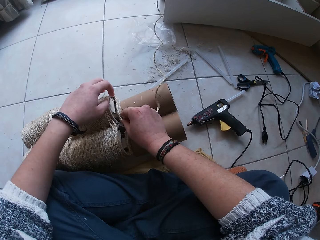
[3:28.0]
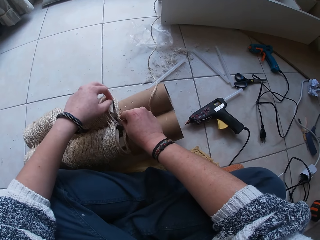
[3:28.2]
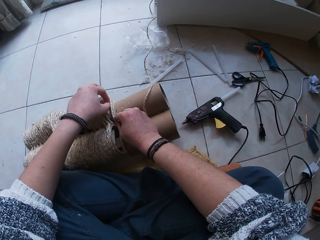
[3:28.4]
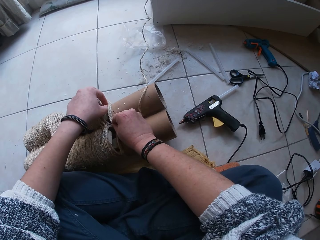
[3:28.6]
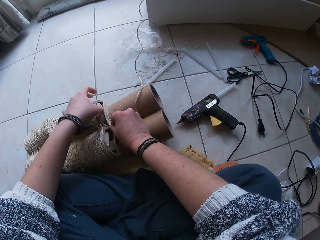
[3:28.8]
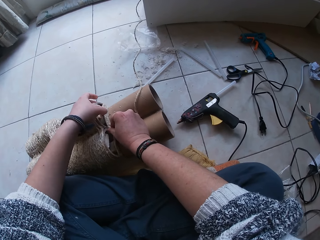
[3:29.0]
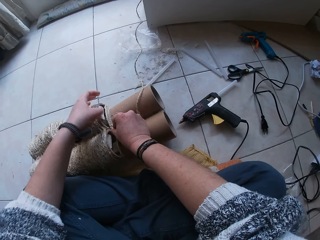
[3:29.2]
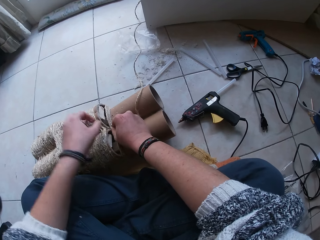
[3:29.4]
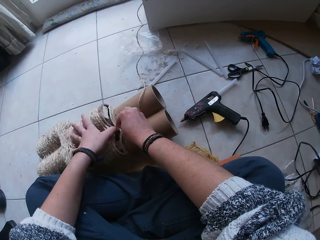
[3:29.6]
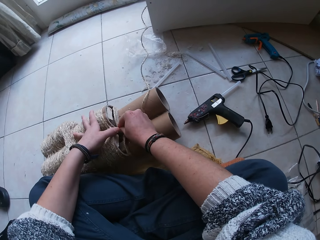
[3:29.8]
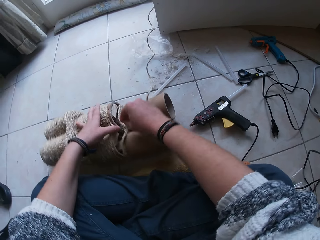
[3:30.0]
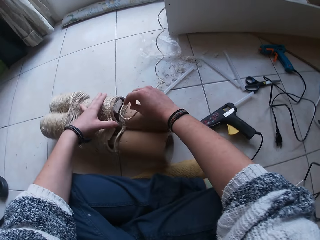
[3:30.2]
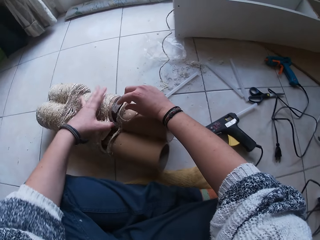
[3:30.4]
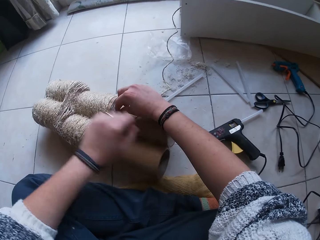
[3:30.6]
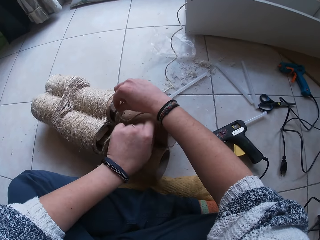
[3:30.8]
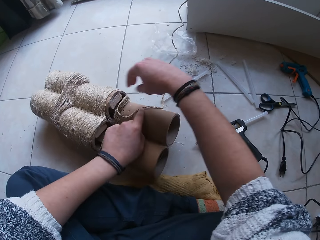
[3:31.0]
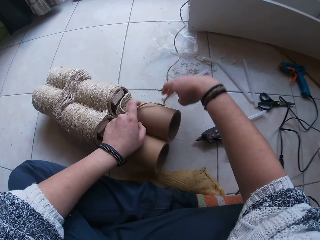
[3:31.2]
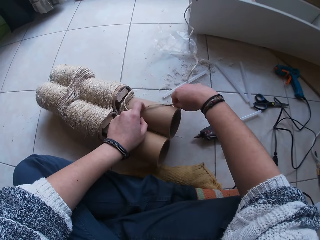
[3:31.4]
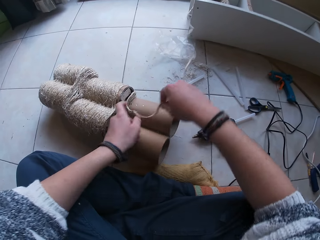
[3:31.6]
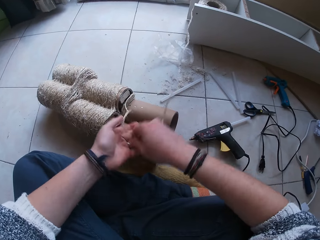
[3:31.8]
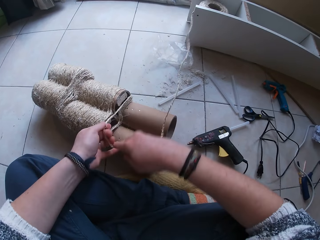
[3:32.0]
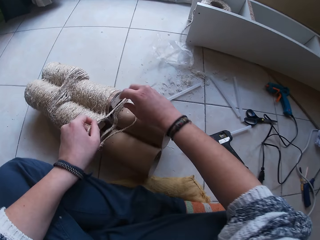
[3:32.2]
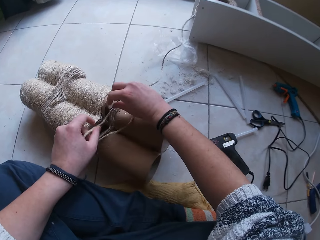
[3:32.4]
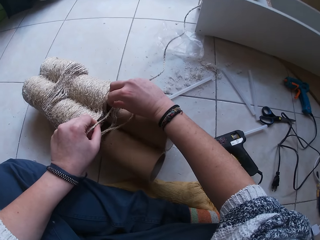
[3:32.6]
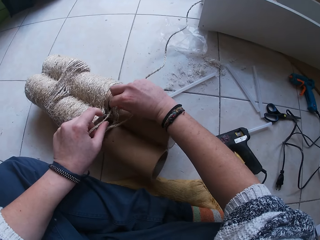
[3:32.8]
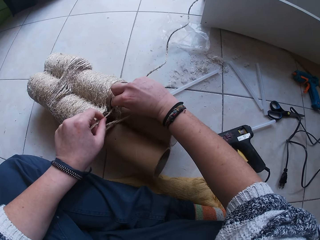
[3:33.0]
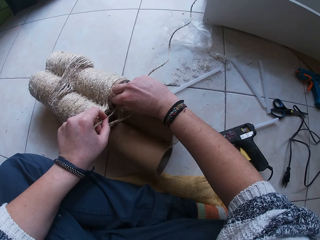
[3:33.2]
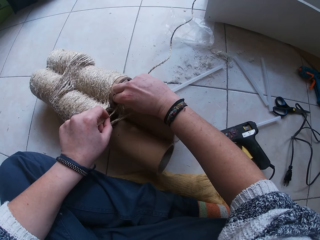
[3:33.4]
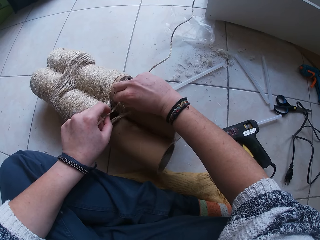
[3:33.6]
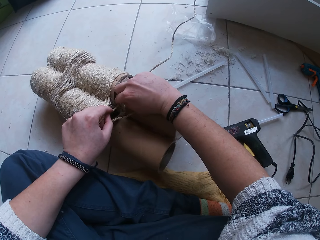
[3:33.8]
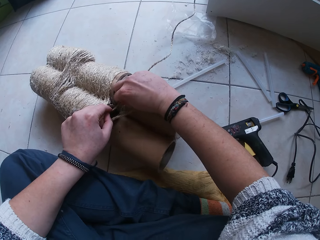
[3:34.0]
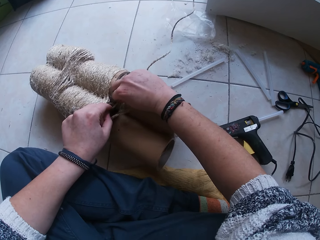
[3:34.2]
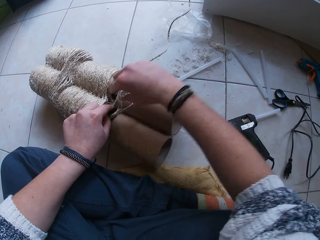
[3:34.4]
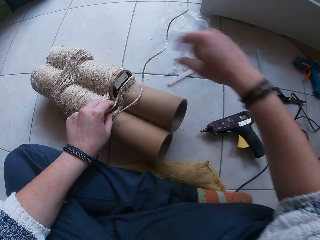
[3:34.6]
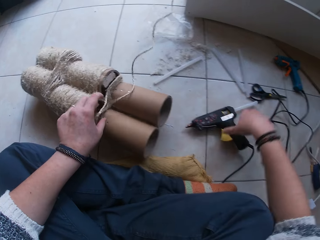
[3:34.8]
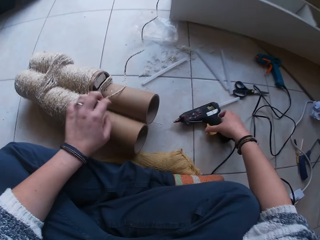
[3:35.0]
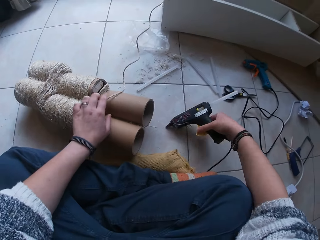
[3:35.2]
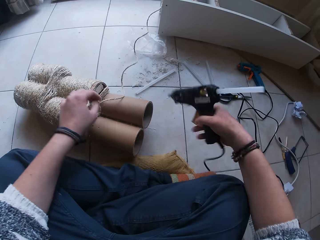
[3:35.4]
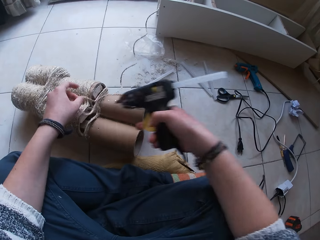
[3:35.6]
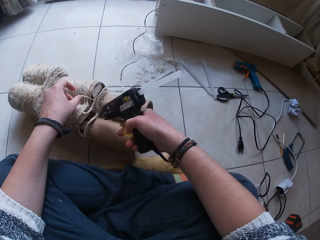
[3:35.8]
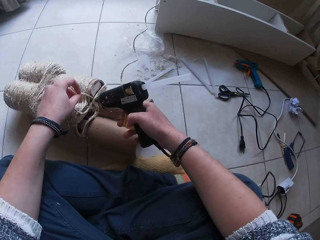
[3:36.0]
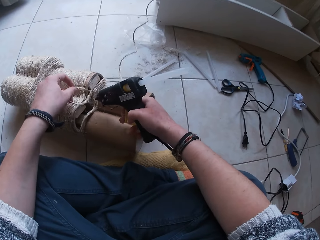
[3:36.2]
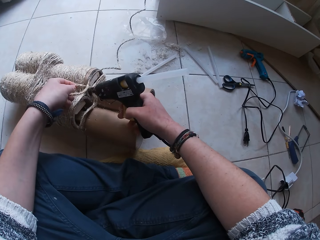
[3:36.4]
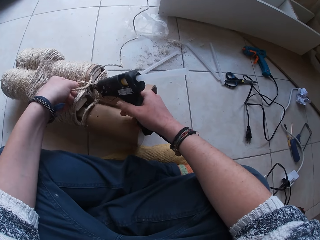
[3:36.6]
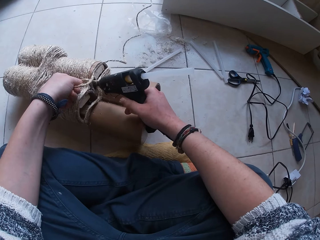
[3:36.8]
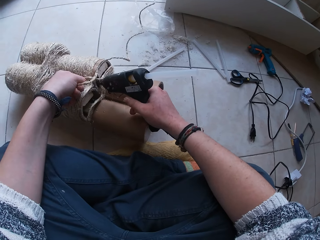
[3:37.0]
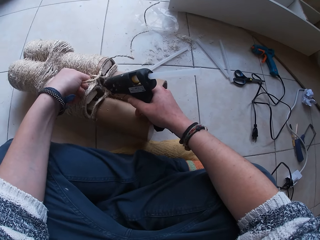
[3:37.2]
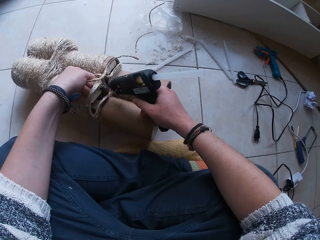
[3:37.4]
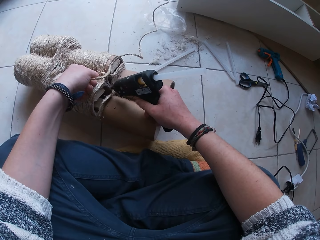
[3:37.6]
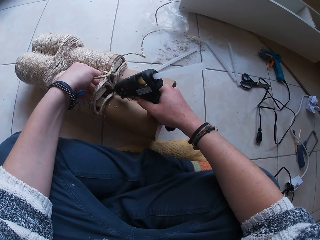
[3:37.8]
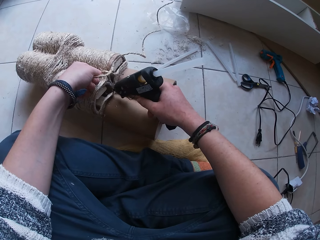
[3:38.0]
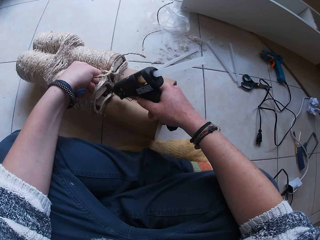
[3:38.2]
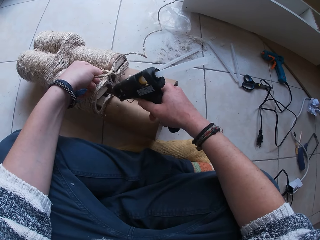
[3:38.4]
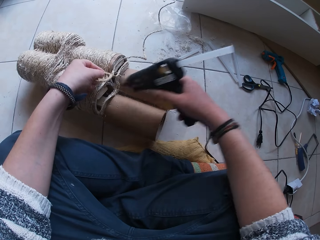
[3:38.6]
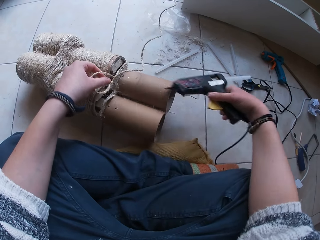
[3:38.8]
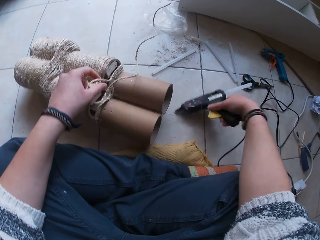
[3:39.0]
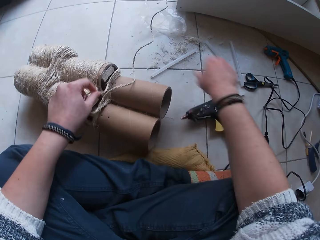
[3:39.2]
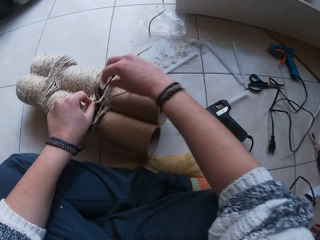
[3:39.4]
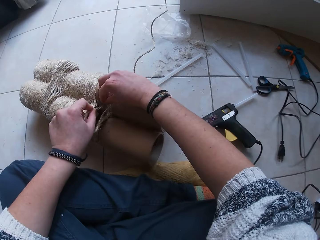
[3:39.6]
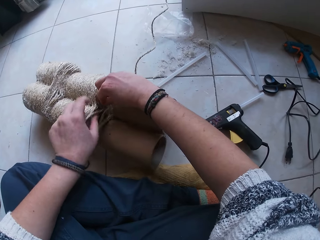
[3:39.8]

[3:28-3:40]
The camera wearer pulls the string of rope with her hands. She lifts the rope with both hands. She presses the string of rope on the paper craft with her hands. She picks the glue gun from the floor with her right hand. She applies glue on the paper craft with the glue gun in her right hand. She drops the glue gun in her right hand on the floor.

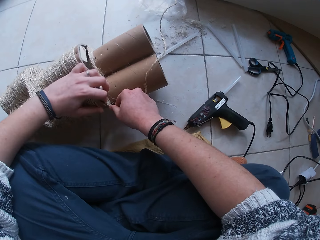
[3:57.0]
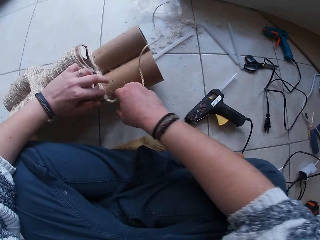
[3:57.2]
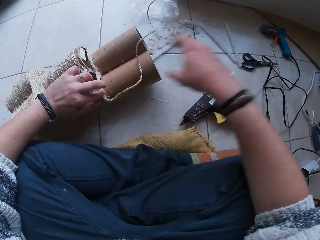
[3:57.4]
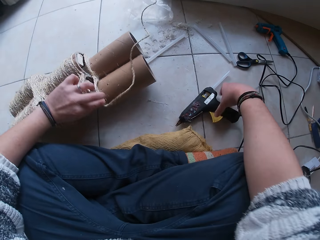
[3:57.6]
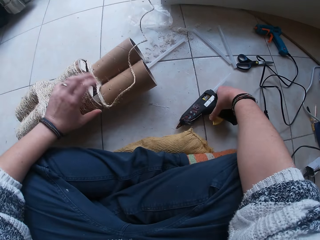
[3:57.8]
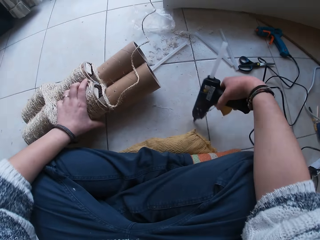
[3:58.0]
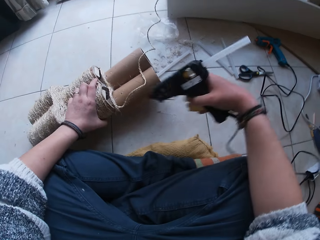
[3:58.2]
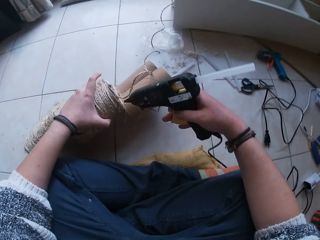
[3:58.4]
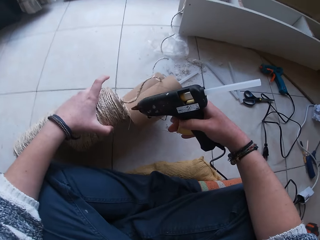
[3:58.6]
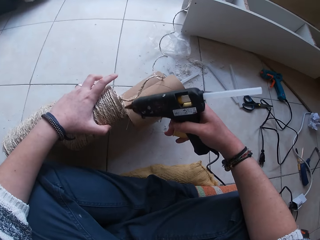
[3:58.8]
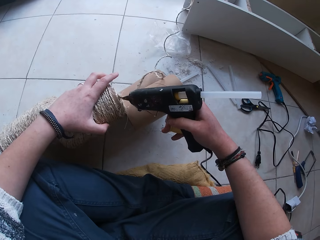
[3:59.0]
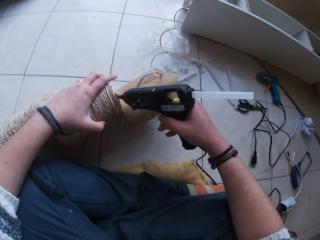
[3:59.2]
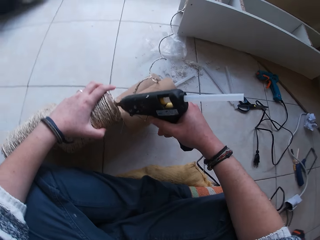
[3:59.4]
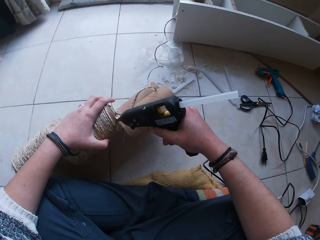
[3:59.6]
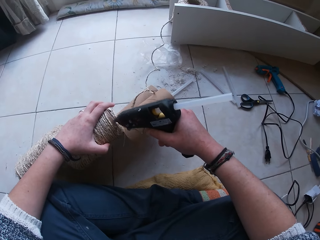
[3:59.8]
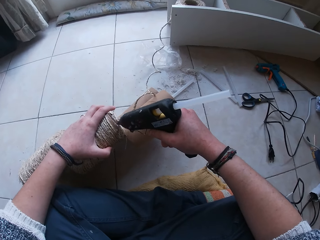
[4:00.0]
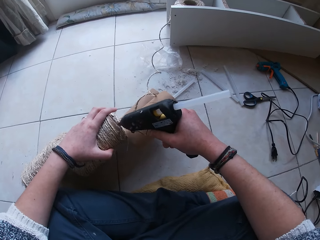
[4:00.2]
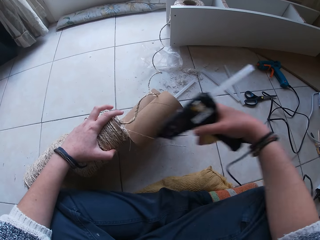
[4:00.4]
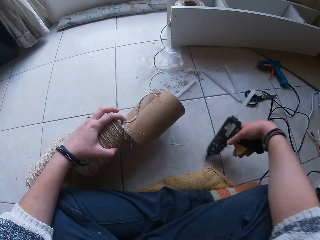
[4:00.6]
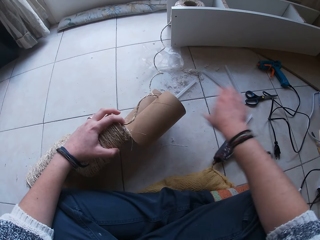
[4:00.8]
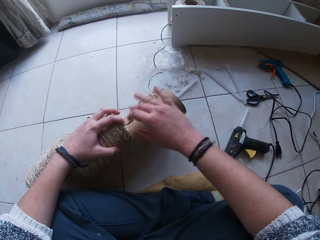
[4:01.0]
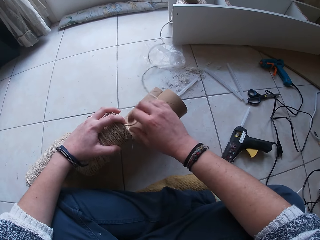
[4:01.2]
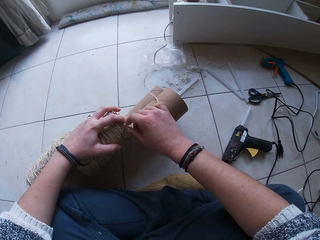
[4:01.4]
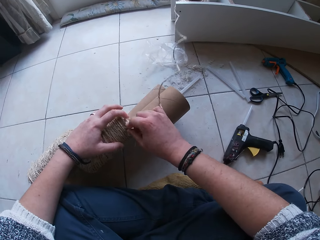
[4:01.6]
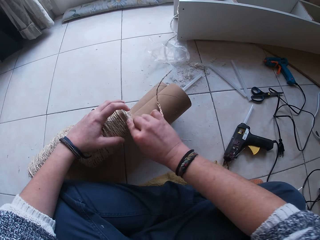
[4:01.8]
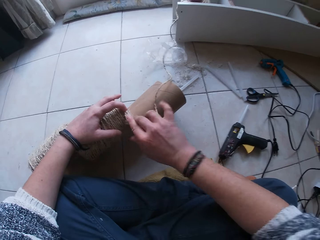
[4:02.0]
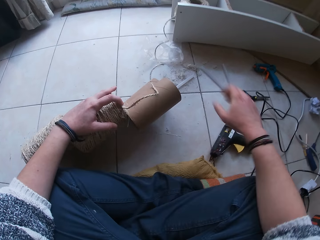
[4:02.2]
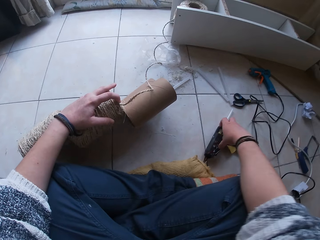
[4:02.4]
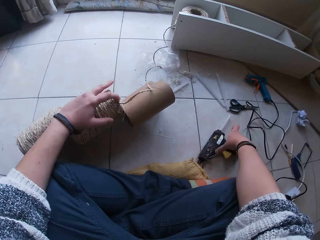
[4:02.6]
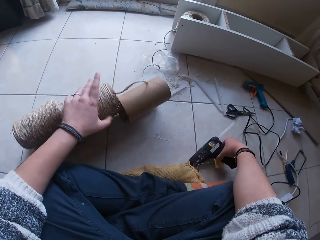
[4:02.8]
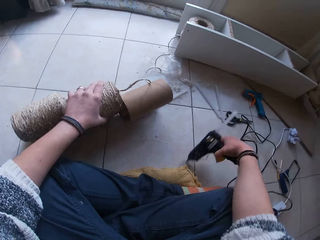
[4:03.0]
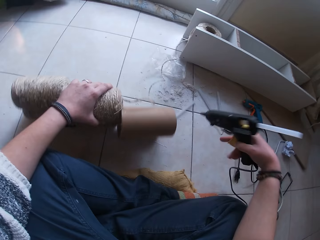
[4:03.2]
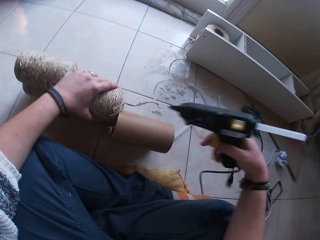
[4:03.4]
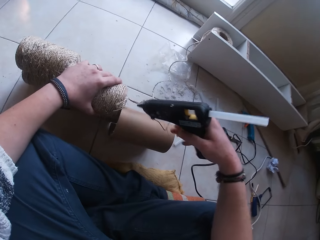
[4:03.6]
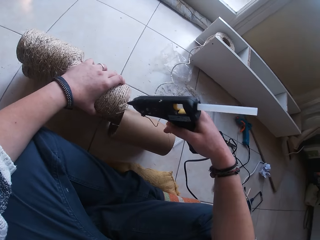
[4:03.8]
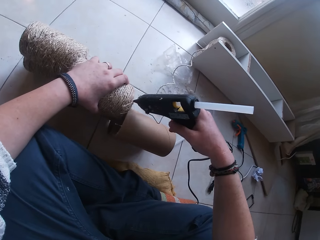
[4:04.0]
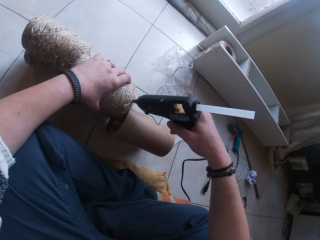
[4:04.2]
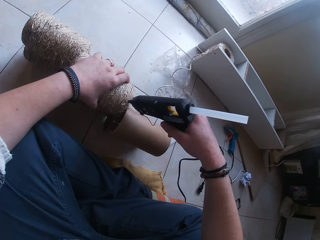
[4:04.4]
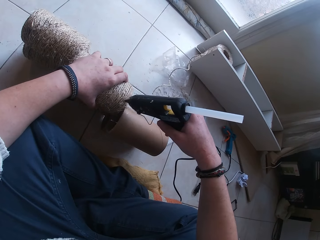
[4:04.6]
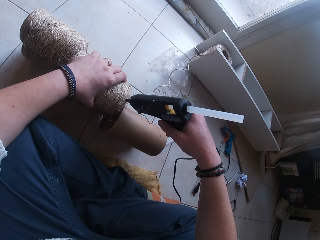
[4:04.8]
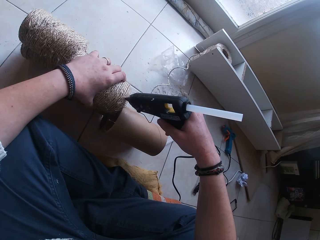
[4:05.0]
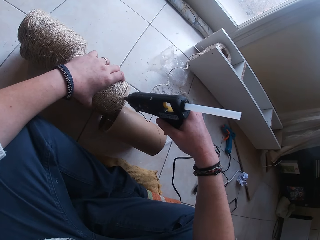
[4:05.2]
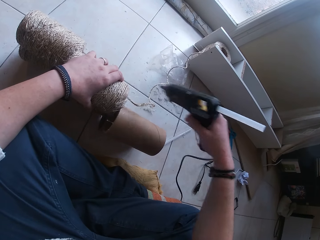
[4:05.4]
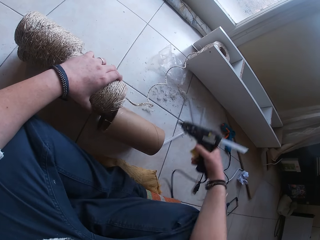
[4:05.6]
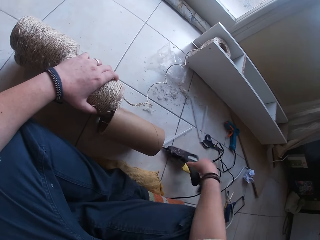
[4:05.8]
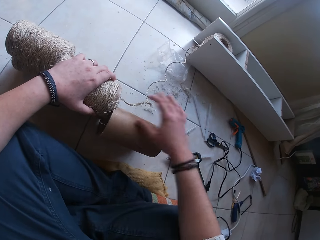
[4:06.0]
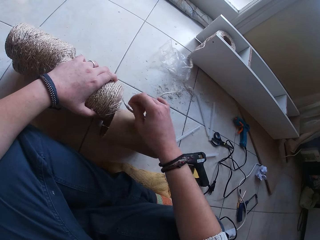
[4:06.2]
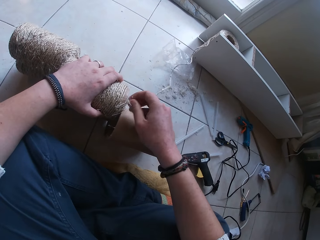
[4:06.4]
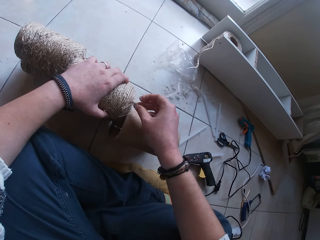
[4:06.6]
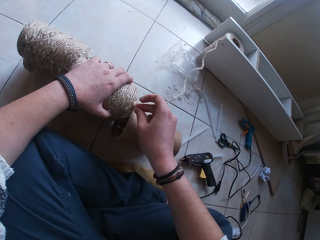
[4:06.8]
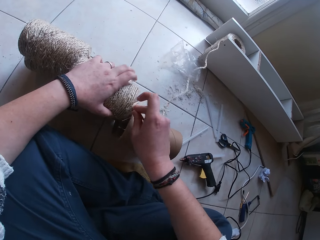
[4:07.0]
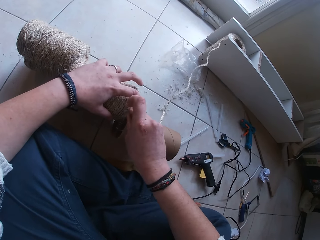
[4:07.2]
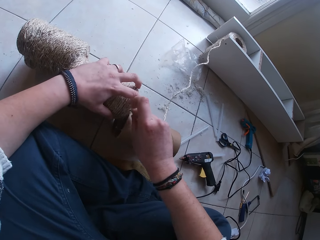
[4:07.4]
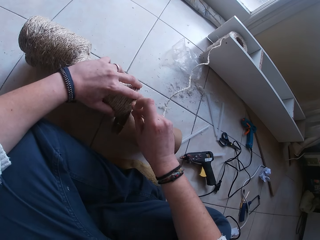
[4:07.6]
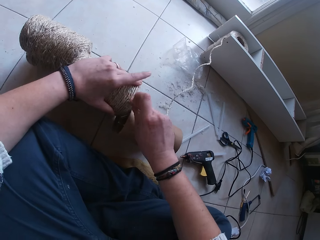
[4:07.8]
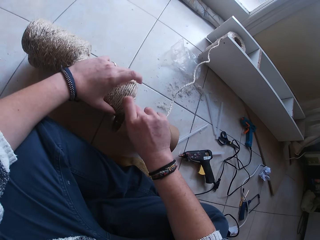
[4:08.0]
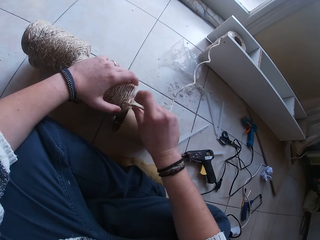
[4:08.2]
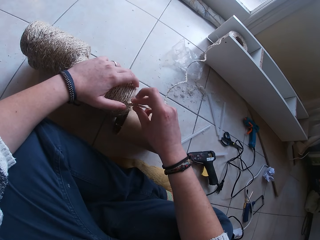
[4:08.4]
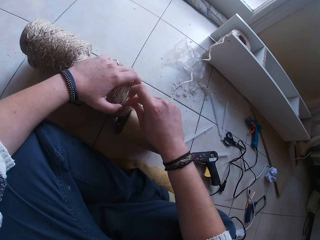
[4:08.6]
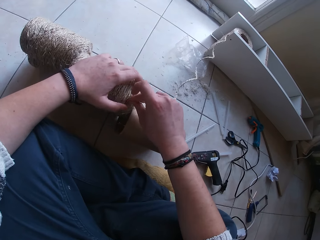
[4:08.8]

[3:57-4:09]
The camera wearer picks the glue gun from the floor with her right hand. She picks the paper craft from the floor with her left hand. She turns the sisal rope roll. She applies glue on the paper craft with the glue gun in her right hand. She drops the glue gun in her right hand on the floor. She presses the string of rope on the paper craft with her right hand. She picks the glue gun from the floor with her right hand. She moves the paper craft with her left hand on the floor. She applies glue on the paper craft with the glue gun in her right hand. She drops the glue gun in her right hand on the floor. She presses the string of rope on the paper craft with her hands.
